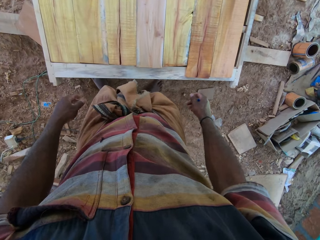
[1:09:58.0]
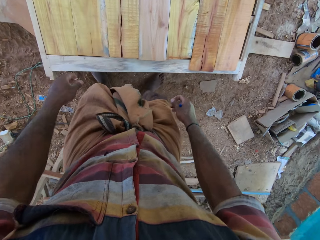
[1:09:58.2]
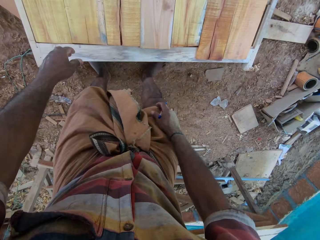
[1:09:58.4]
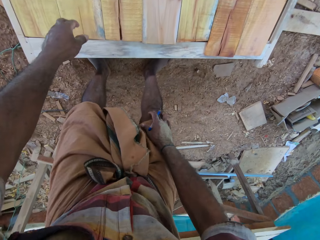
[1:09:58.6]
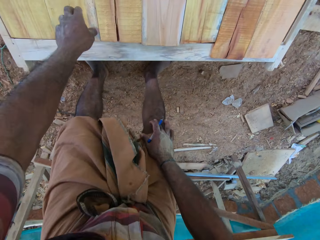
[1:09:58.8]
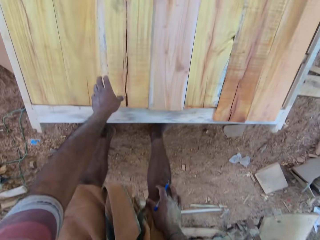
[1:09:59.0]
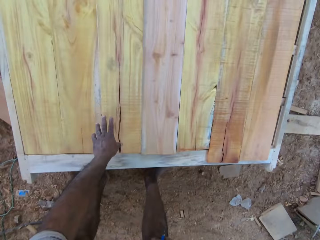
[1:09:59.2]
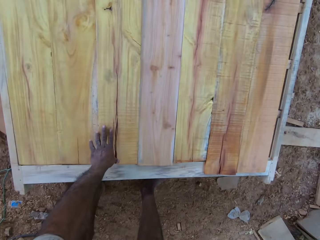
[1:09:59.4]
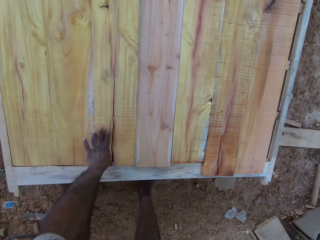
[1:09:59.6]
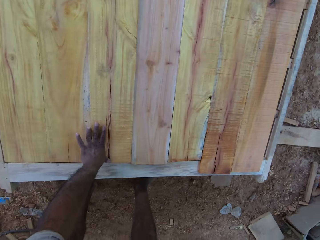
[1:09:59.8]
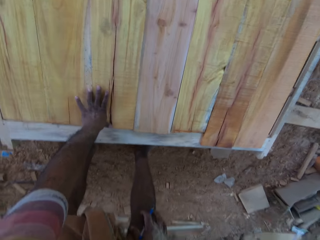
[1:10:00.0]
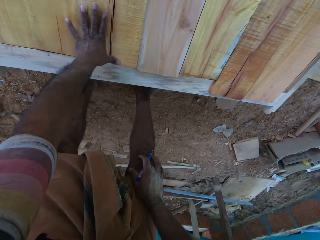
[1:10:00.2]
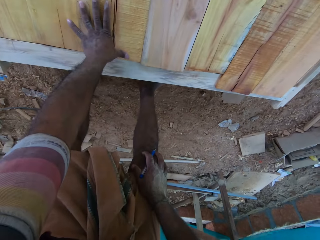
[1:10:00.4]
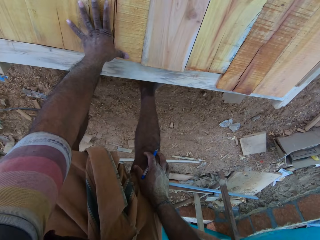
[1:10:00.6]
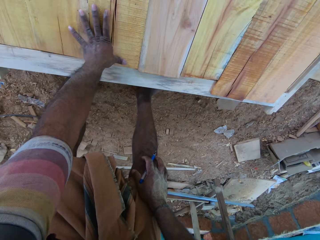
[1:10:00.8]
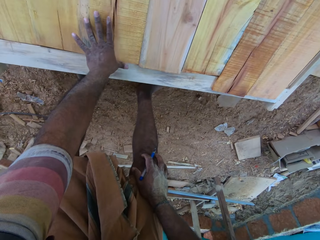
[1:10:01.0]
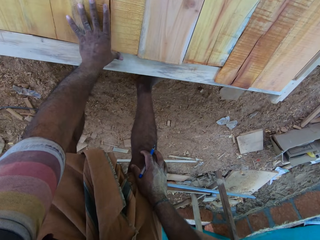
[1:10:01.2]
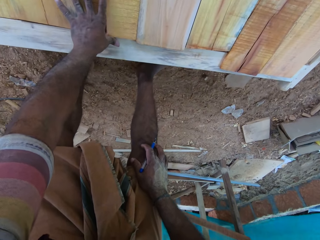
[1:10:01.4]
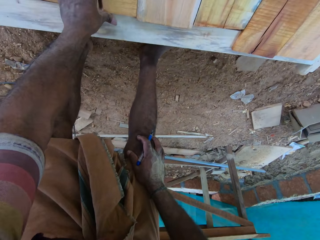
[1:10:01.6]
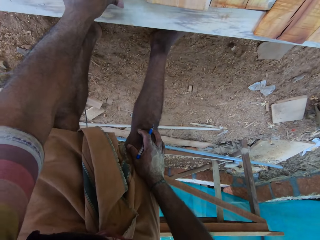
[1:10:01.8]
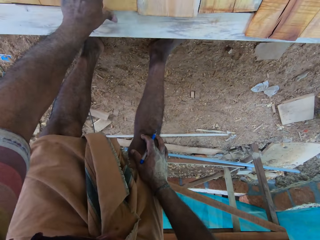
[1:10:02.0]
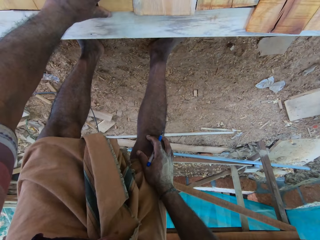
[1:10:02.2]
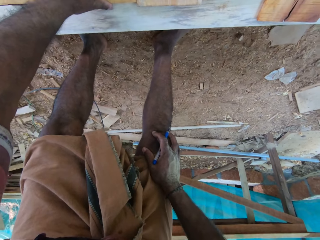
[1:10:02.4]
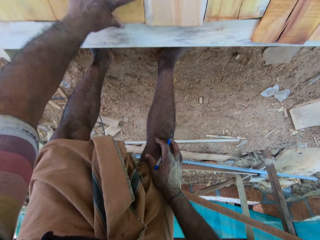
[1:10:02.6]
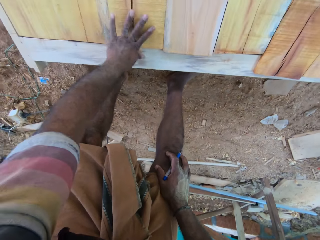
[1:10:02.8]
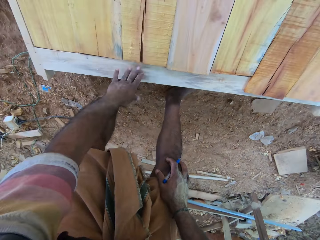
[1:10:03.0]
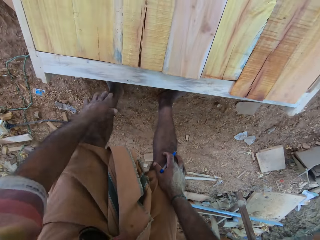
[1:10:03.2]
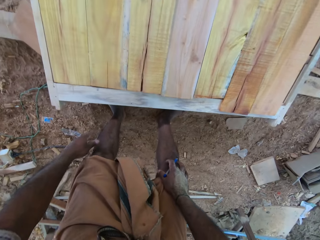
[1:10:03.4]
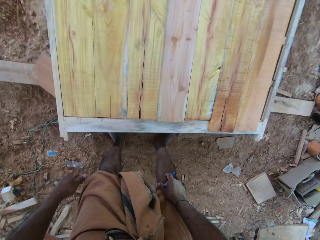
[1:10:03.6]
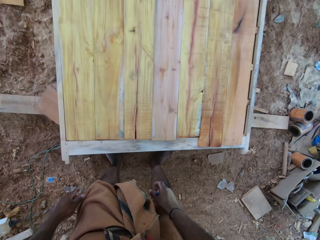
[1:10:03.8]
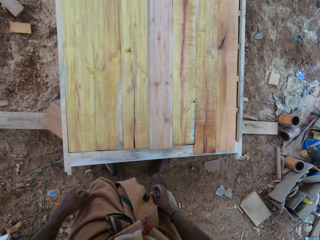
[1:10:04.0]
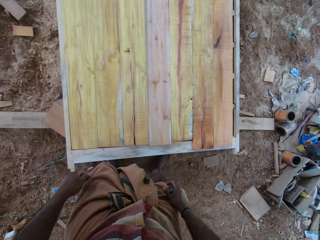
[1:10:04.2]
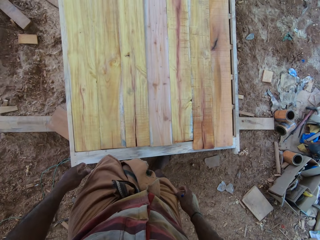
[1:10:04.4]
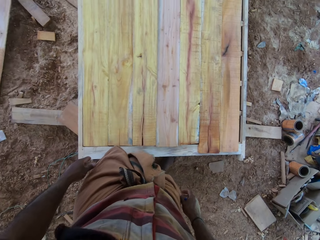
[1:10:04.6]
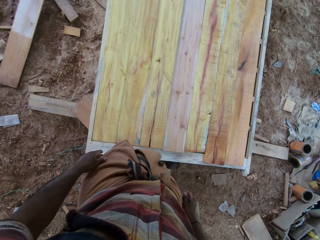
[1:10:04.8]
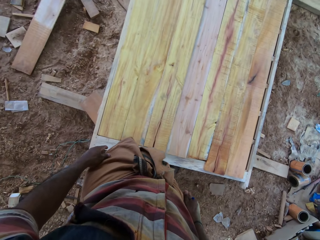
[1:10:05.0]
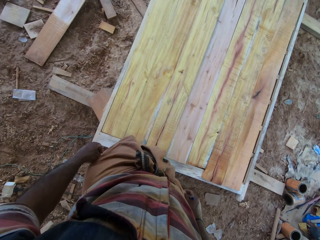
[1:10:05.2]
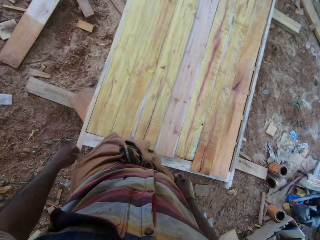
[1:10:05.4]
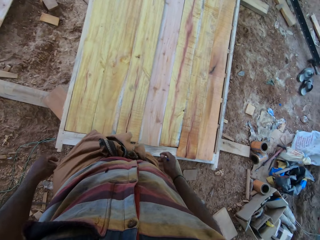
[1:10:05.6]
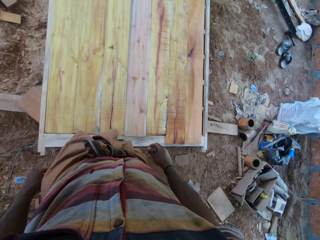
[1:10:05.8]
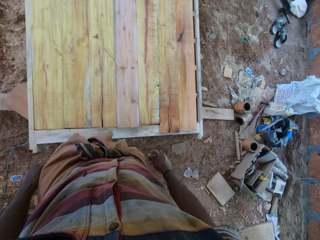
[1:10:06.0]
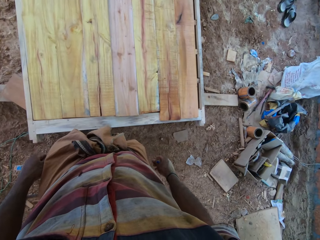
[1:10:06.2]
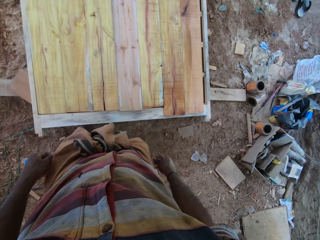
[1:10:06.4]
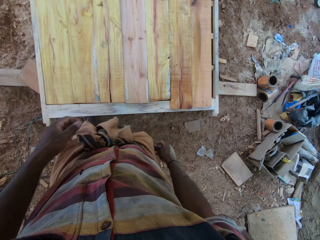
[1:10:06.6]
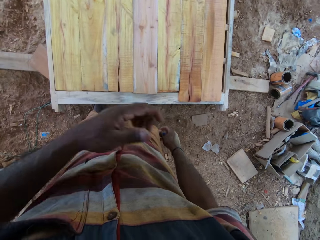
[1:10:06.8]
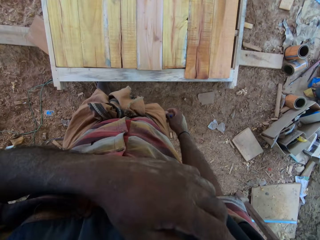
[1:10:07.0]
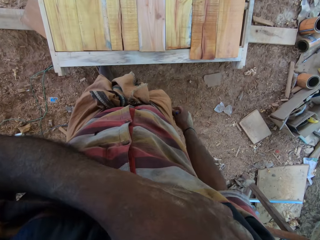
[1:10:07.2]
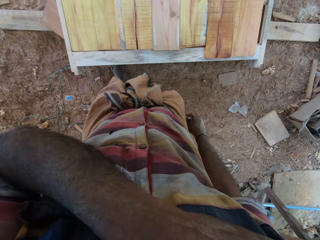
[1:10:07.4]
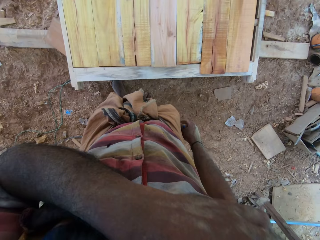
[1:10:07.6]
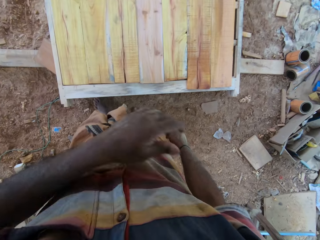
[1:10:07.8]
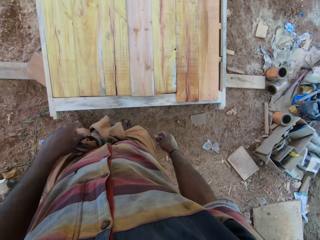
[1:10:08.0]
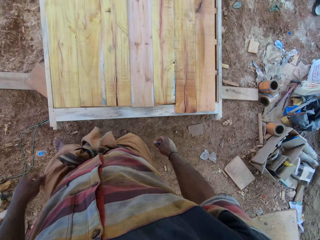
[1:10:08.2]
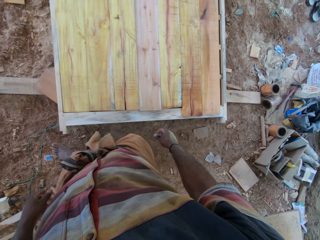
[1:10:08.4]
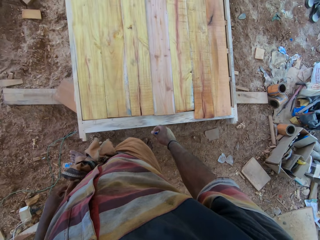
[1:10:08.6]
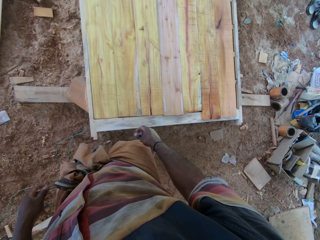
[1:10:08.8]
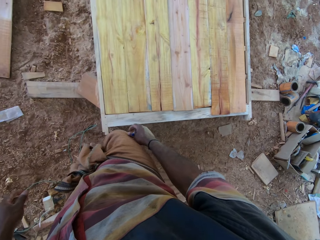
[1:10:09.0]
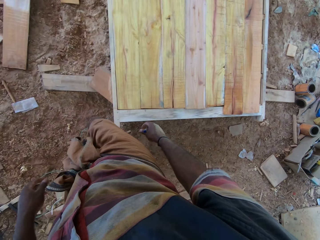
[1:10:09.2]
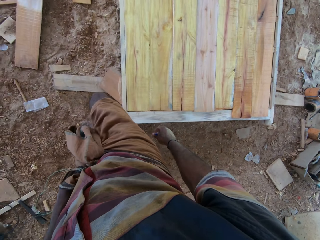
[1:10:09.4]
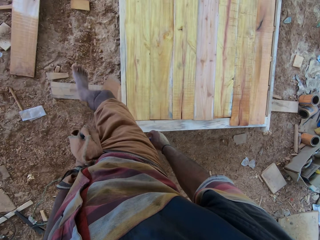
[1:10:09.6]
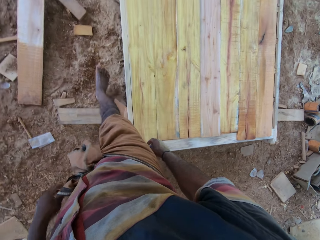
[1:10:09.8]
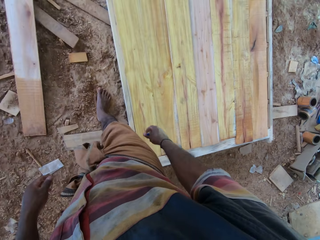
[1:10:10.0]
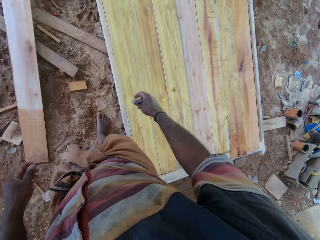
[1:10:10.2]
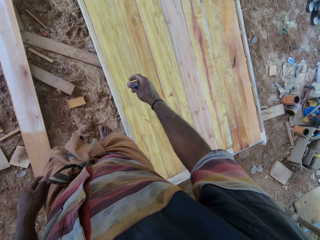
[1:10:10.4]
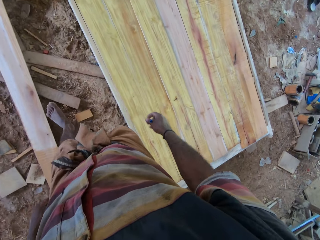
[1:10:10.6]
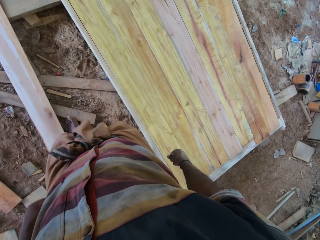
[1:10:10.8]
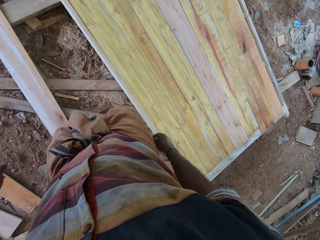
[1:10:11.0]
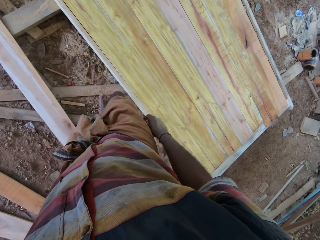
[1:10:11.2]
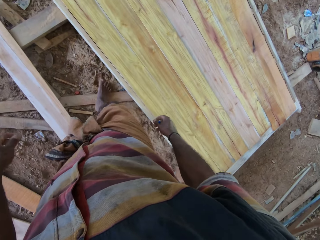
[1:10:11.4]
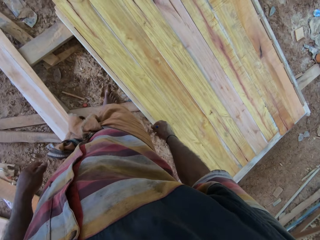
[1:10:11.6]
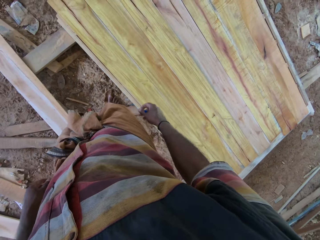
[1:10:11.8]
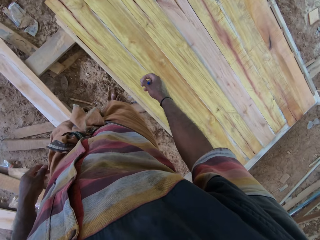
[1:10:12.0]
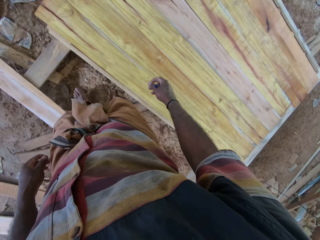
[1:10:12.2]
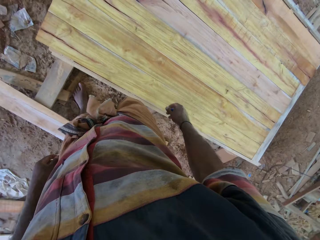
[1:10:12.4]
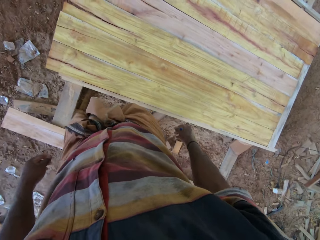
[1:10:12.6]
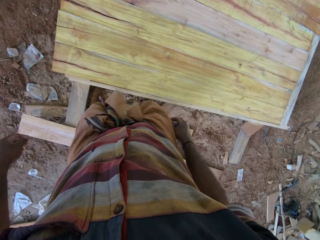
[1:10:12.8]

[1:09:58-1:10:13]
The camera wearer stares in the room. They bend towards the pallet and touch the pallet. They move the wood with both hands. They rise up. They rise up again. They stare in the room. They touch the mouth. They touch the face with the left hand. They drop the left hand. They walk beside the pallet in the room.

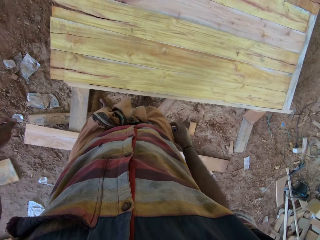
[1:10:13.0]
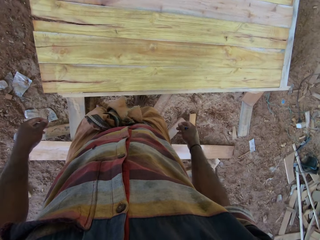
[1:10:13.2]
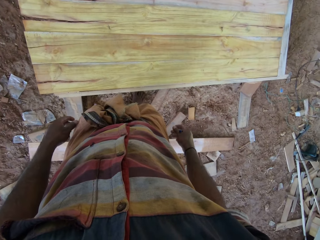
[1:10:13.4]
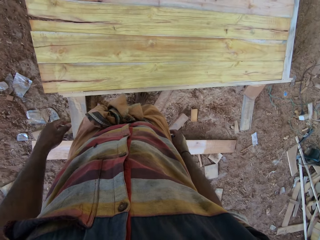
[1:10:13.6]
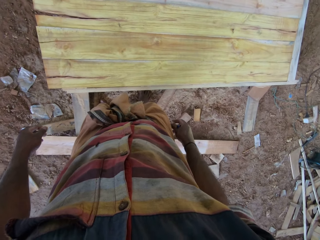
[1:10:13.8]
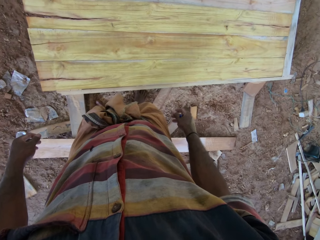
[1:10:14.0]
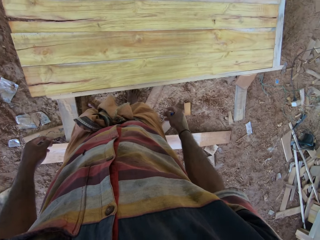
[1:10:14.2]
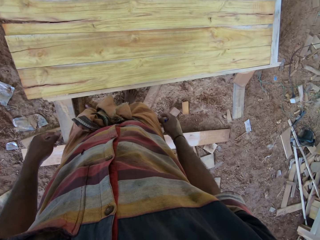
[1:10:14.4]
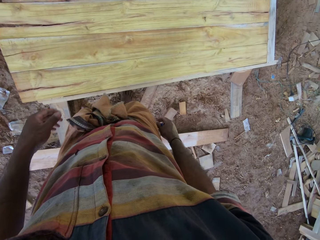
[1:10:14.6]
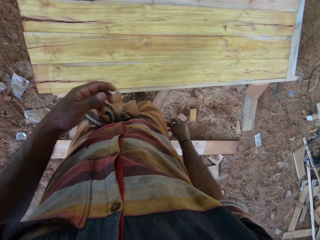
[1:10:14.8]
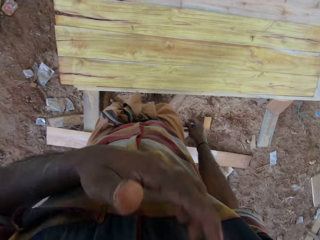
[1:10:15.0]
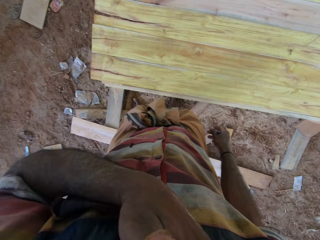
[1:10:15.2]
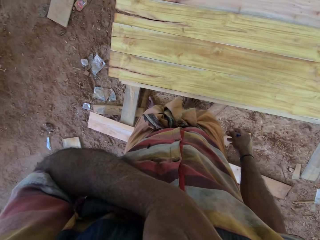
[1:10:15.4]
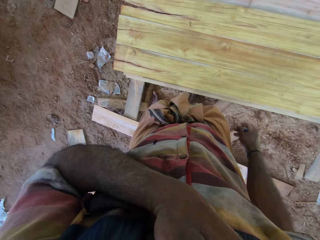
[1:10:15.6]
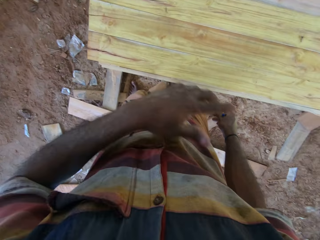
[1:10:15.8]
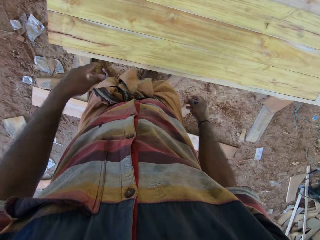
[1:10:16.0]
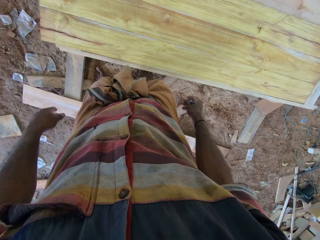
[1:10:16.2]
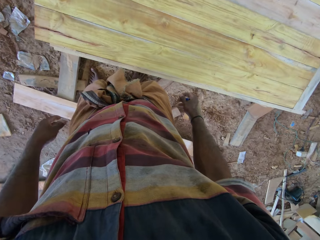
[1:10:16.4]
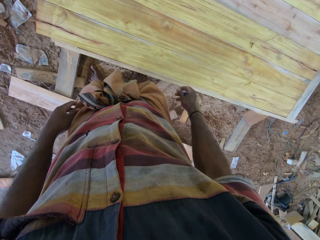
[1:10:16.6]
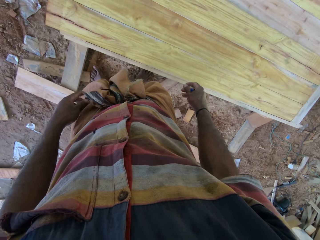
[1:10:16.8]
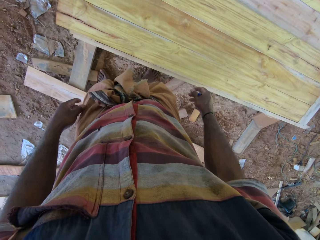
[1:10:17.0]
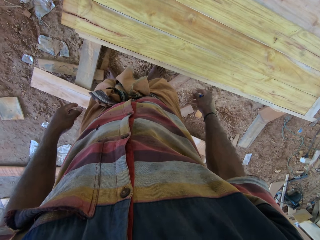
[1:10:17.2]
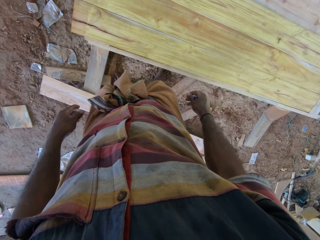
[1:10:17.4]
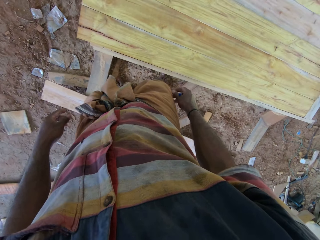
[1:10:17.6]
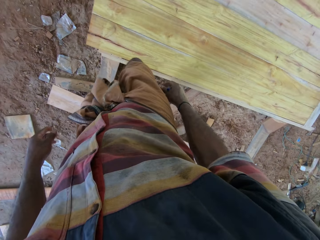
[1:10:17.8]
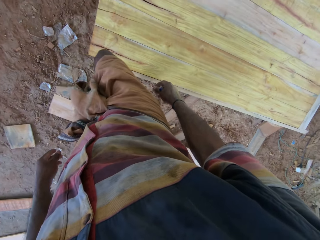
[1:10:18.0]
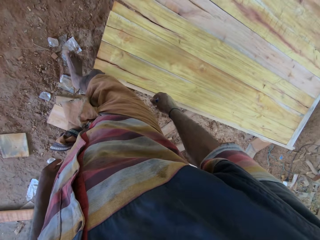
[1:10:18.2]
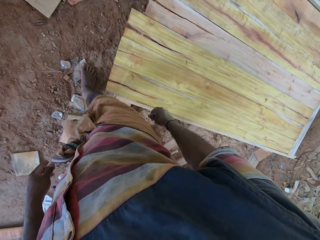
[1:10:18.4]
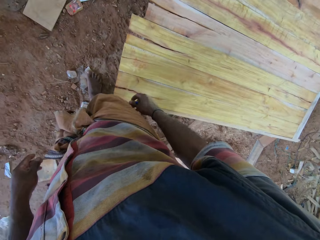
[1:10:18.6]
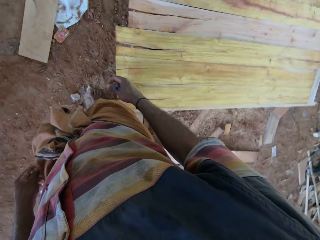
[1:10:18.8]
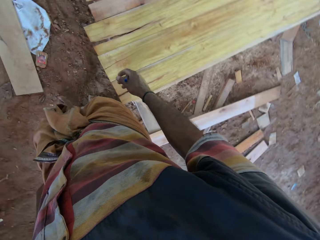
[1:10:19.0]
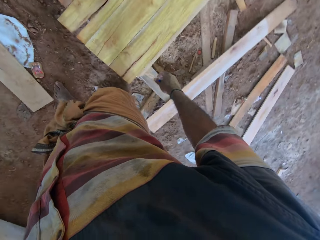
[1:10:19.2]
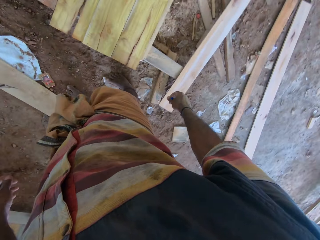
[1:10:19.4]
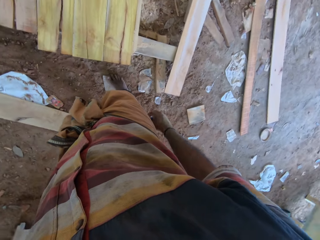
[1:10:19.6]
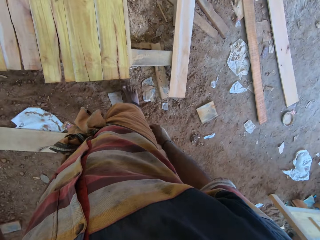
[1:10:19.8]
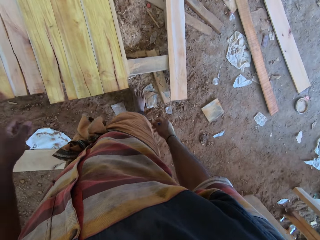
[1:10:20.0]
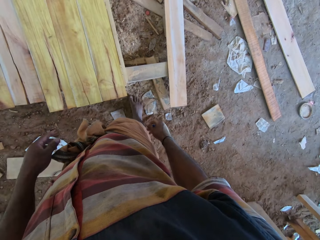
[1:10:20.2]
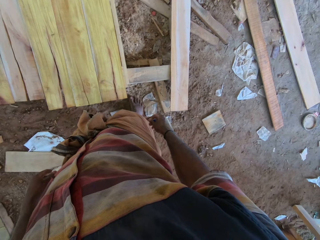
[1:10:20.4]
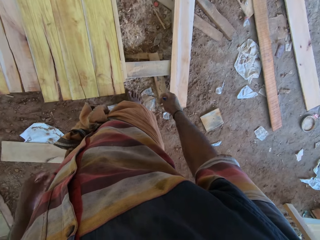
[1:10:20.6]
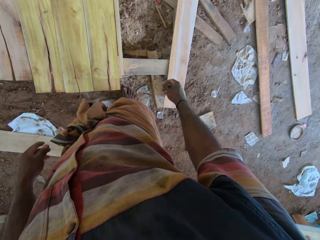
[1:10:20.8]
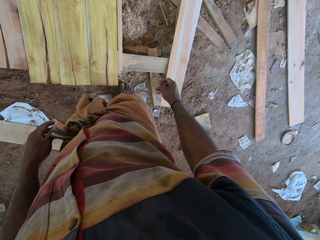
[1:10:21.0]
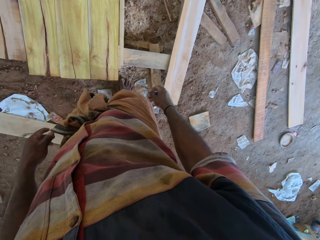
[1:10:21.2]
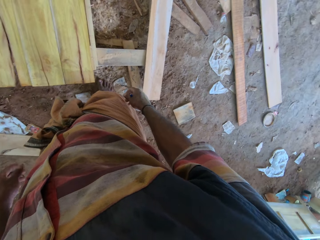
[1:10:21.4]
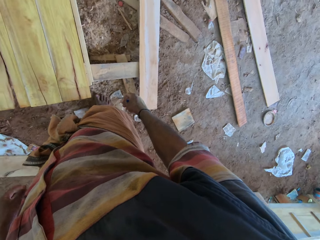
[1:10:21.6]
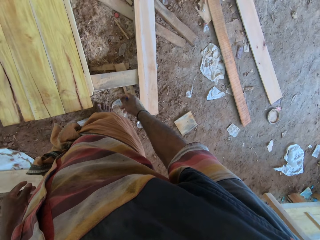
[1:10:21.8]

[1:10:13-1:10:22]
The camera wearer stands beside the pallet. They touch the face. They move a hand to the face. They drop the left hand. They walk beside the pallet in the room. They stand beside the pallet.
